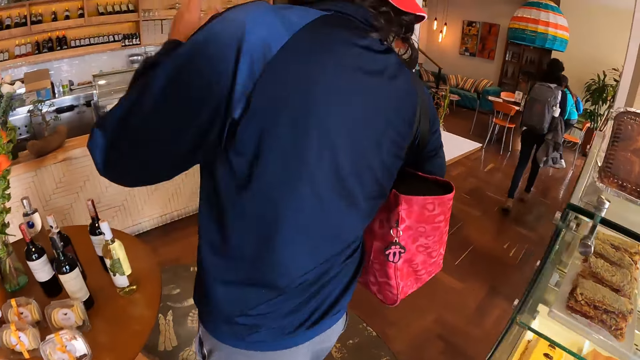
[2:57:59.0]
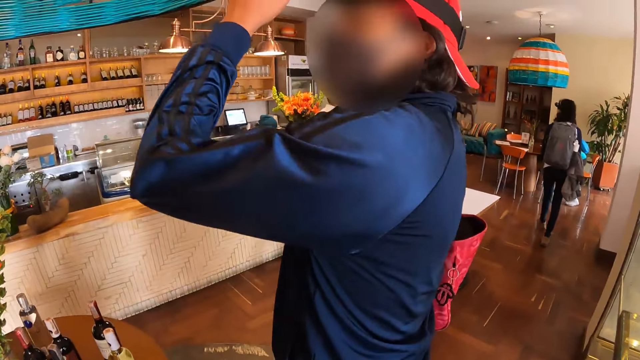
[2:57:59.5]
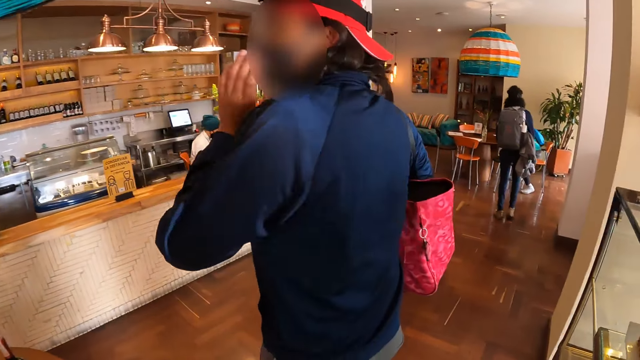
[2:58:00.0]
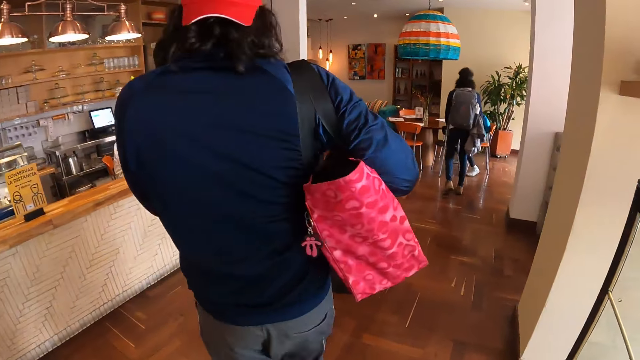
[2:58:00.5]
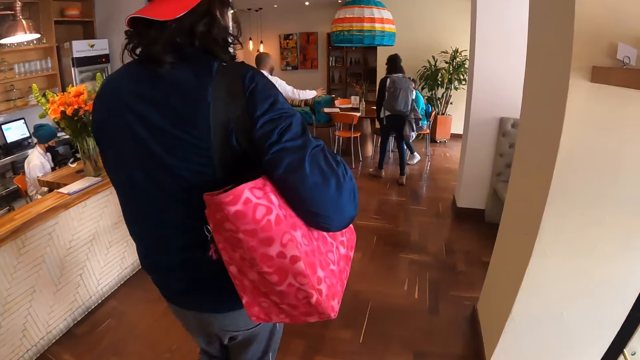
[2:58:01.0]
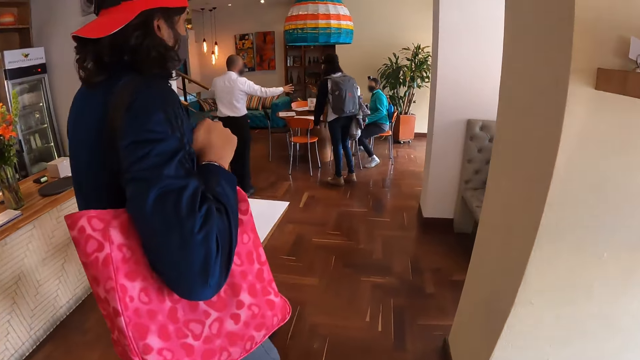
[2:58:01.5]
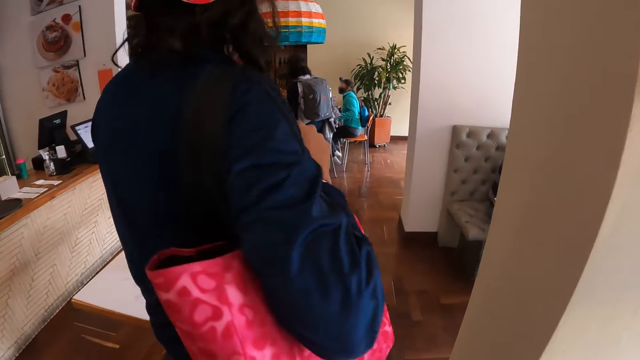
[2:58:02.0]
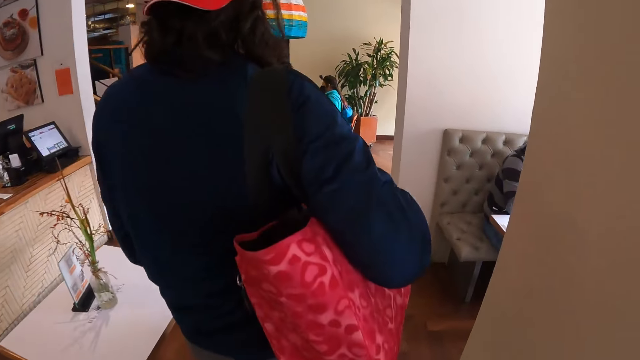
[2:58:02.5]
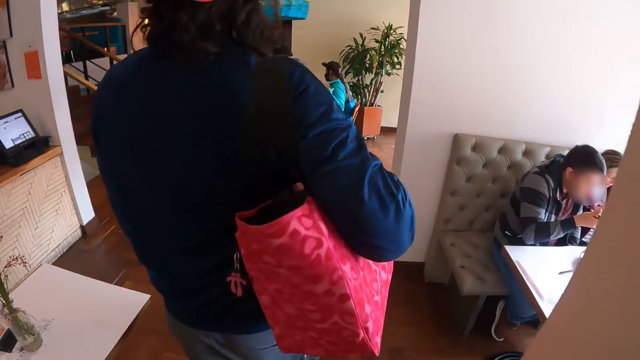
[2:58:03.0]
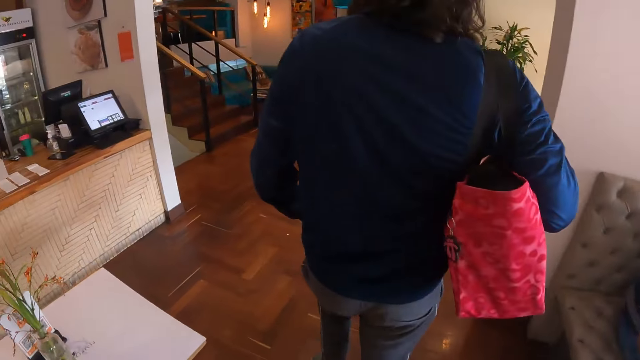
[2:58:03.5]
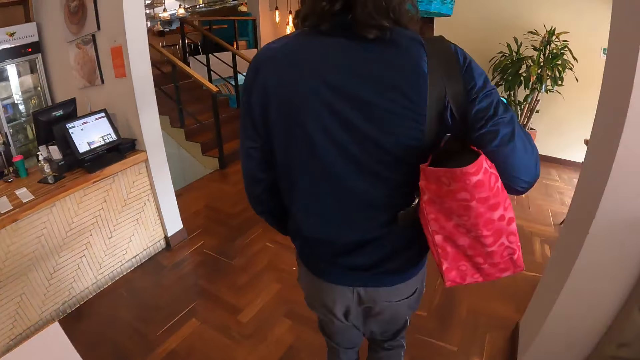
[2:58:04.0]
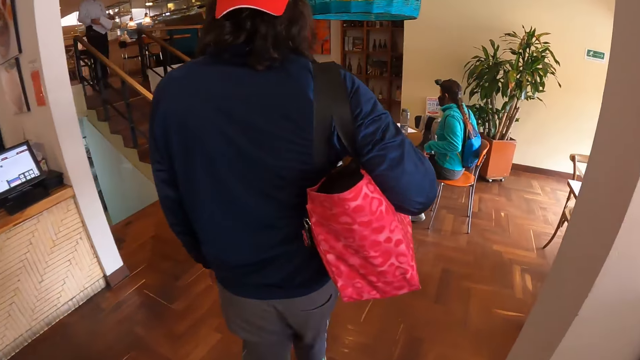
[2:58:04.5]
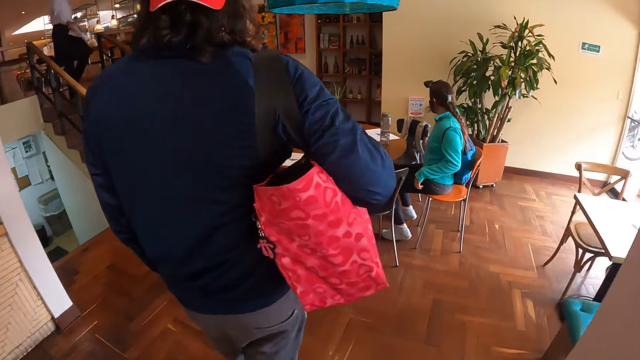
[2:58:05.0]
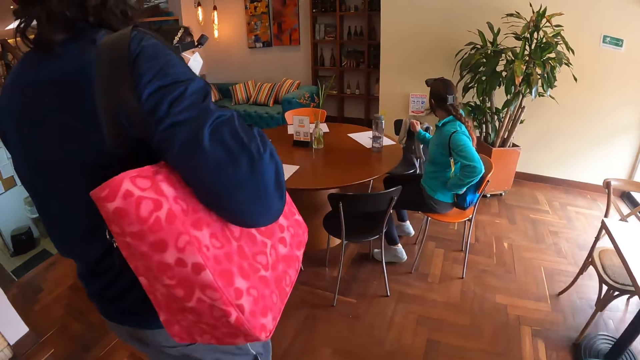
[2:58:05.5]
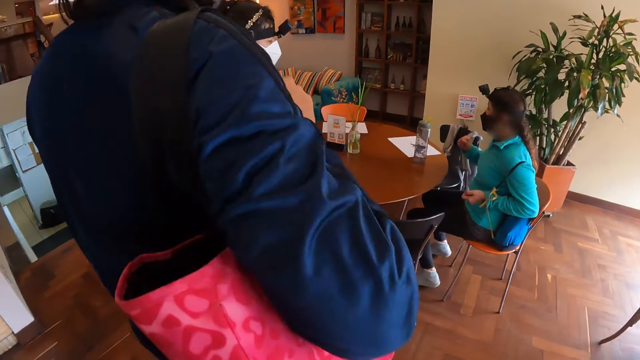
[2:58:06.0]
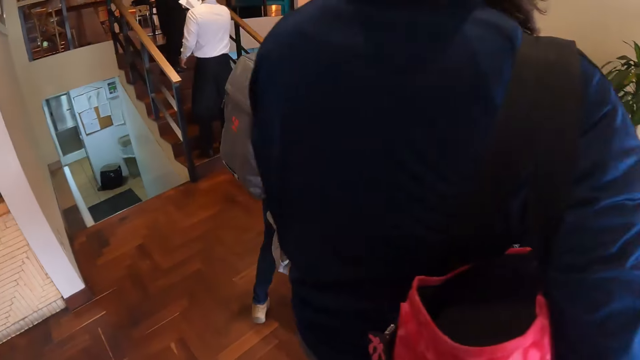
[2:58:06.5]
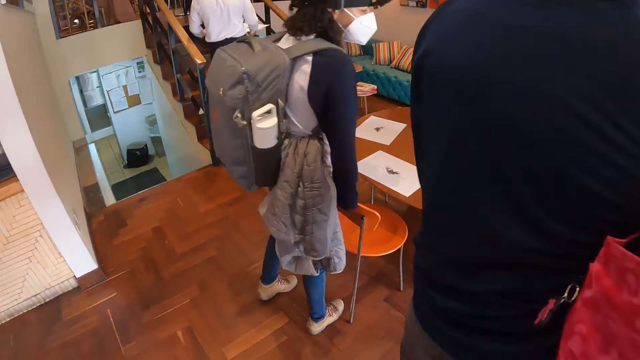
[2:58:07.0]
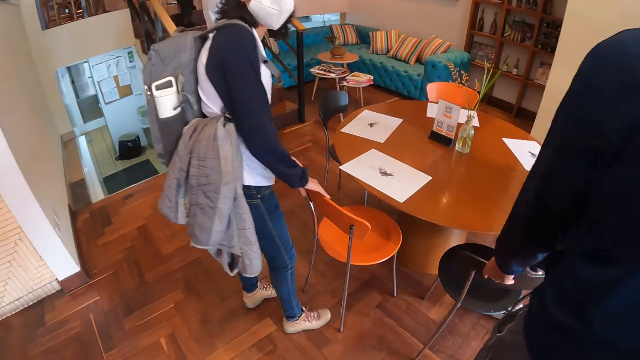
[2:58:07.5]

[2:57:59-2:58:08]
A woman sits on a chair at a table. A waiter converses with the woman. The woman removes her hands from a bag on her back.

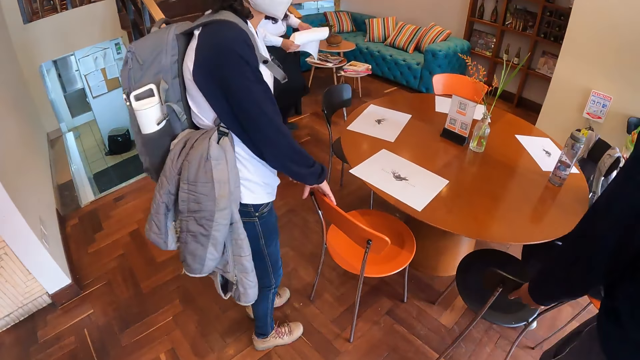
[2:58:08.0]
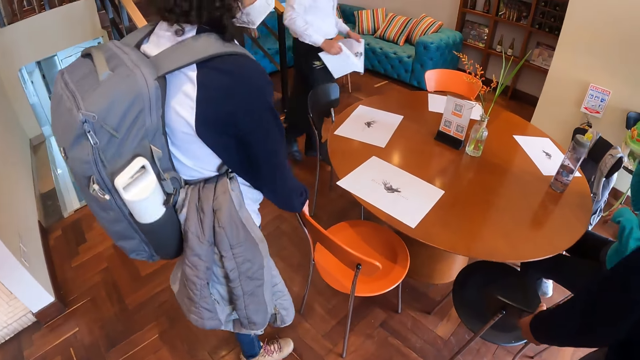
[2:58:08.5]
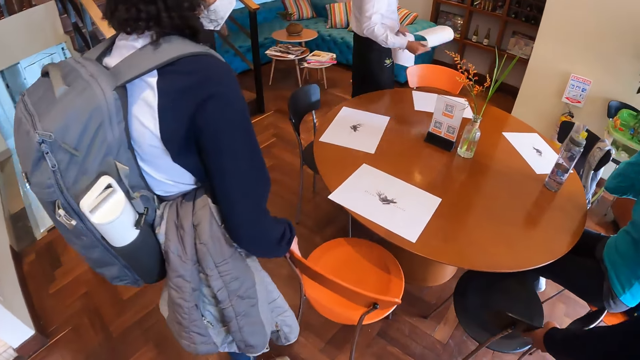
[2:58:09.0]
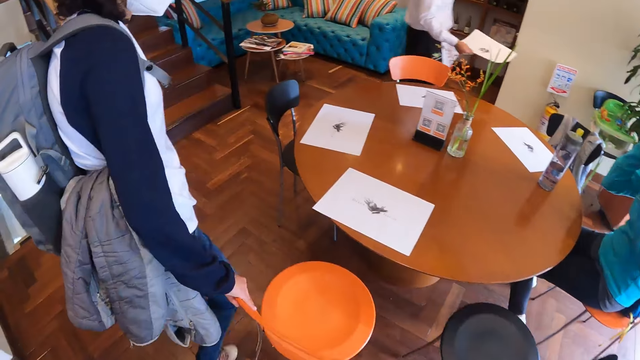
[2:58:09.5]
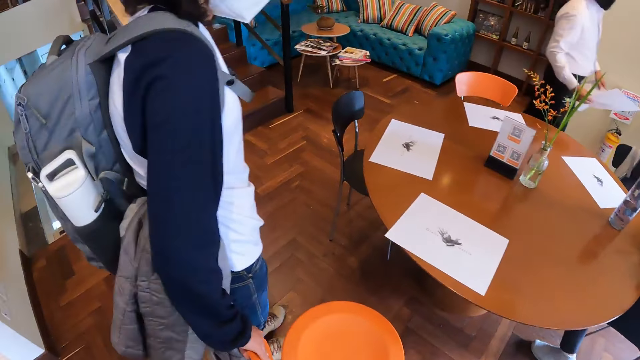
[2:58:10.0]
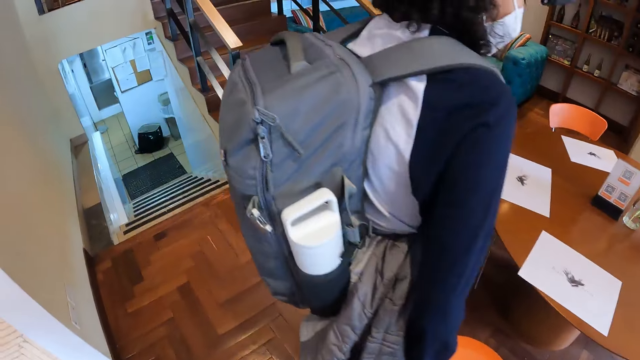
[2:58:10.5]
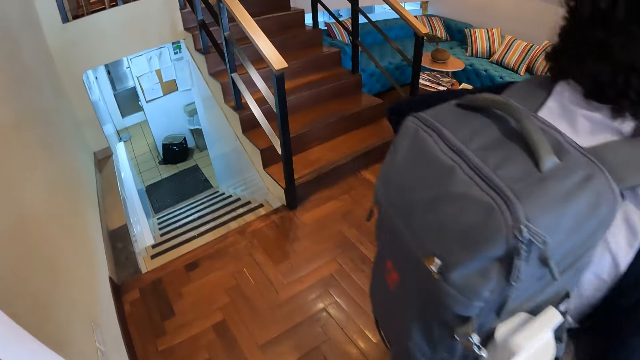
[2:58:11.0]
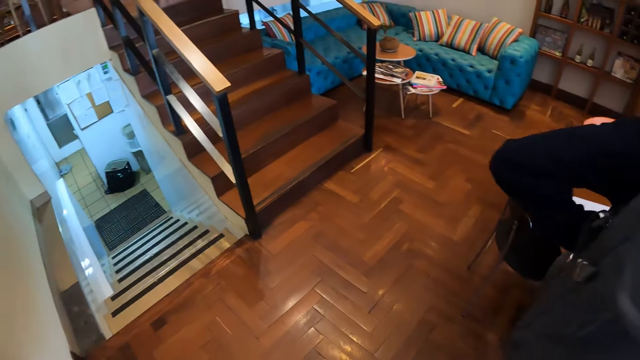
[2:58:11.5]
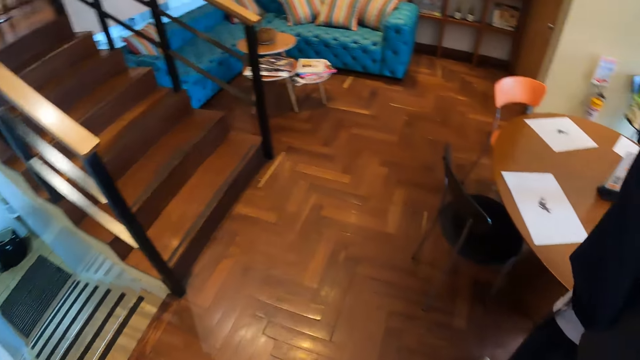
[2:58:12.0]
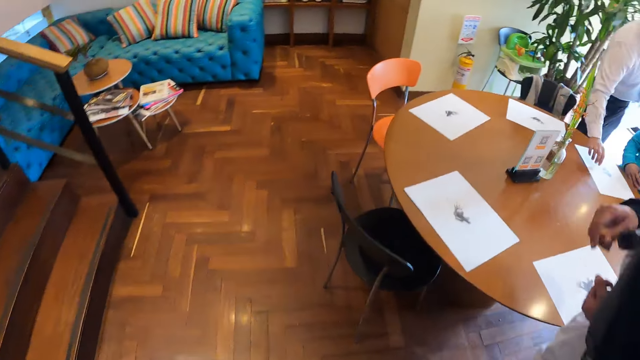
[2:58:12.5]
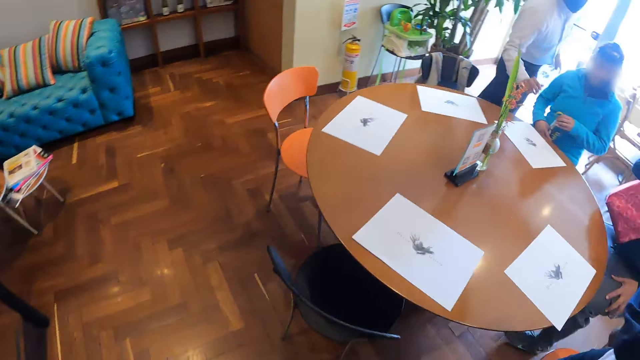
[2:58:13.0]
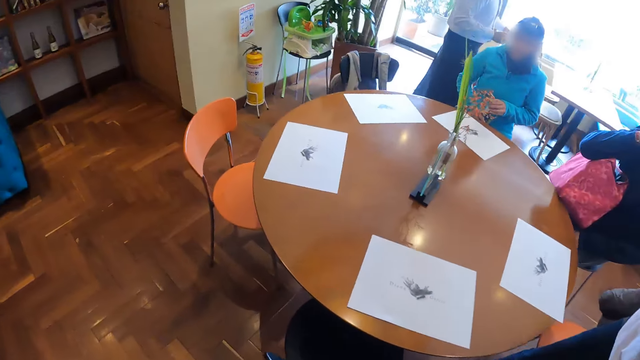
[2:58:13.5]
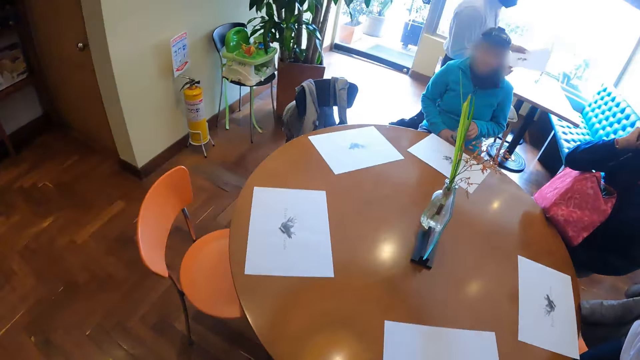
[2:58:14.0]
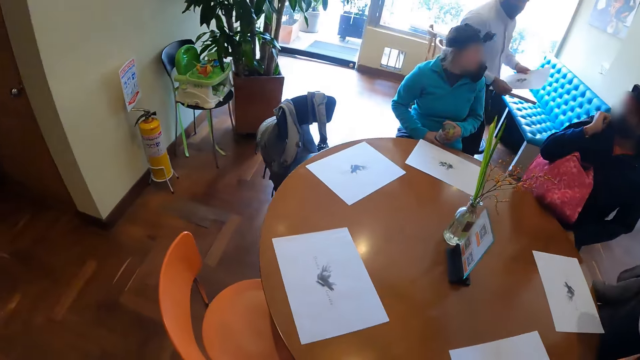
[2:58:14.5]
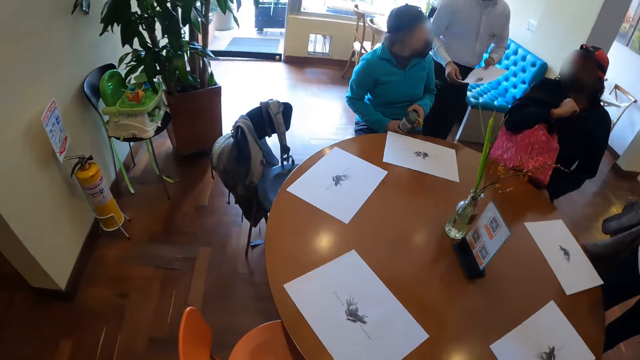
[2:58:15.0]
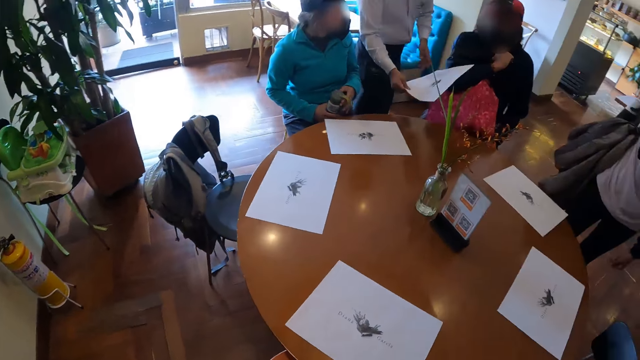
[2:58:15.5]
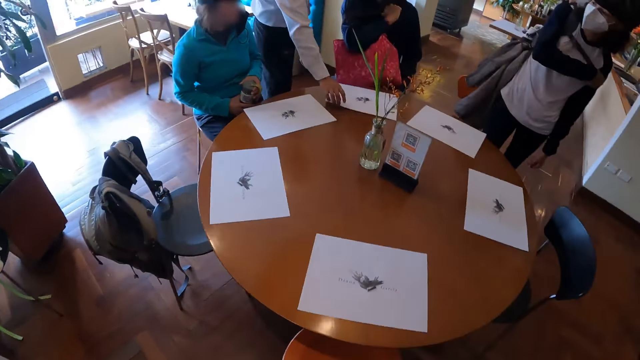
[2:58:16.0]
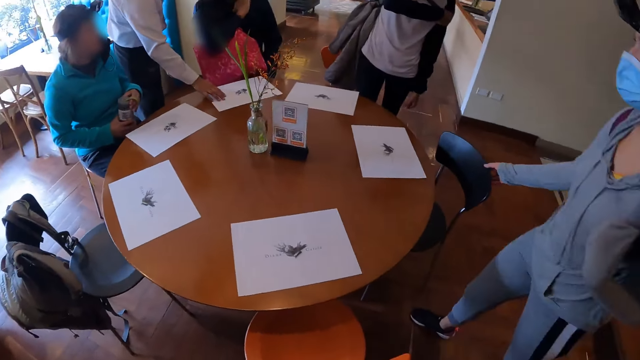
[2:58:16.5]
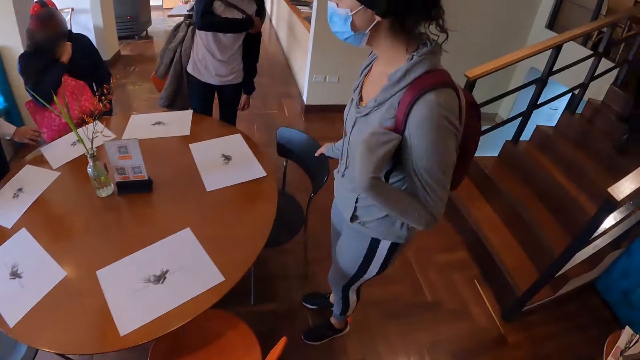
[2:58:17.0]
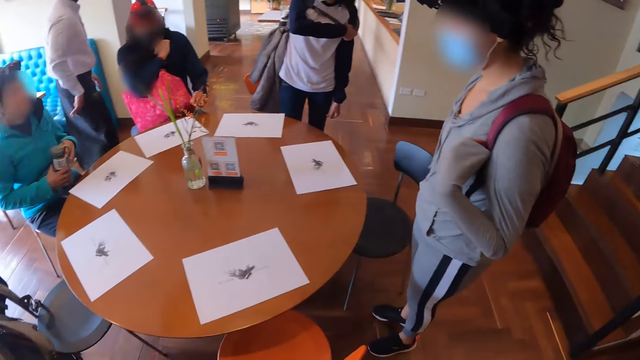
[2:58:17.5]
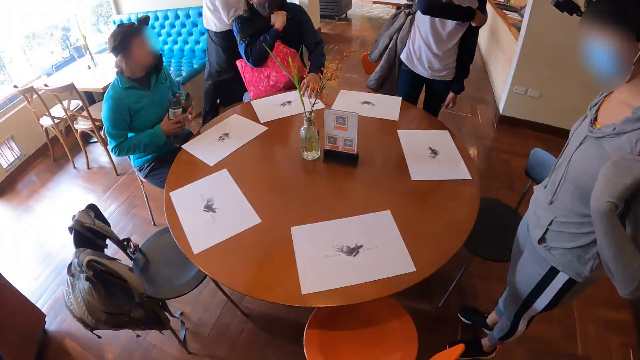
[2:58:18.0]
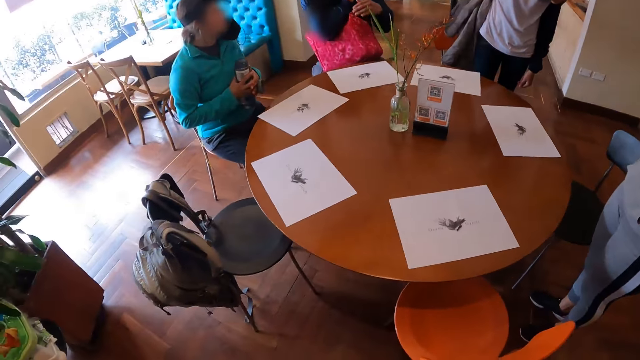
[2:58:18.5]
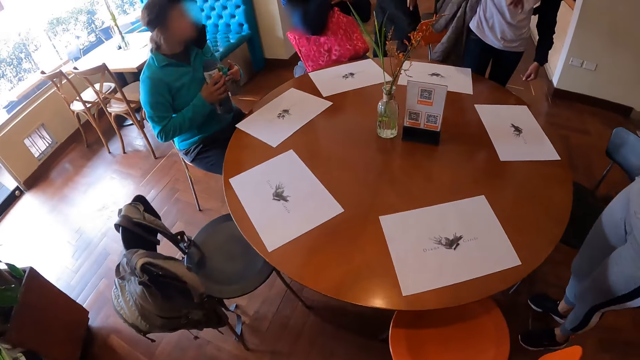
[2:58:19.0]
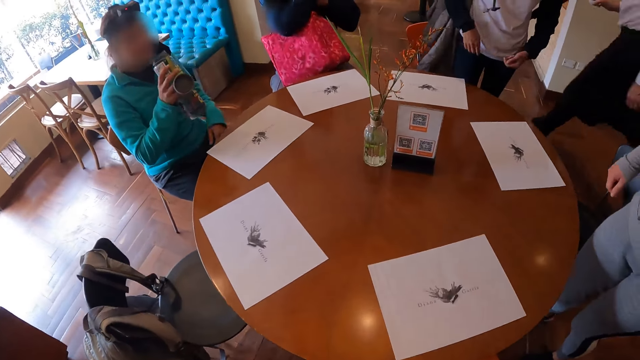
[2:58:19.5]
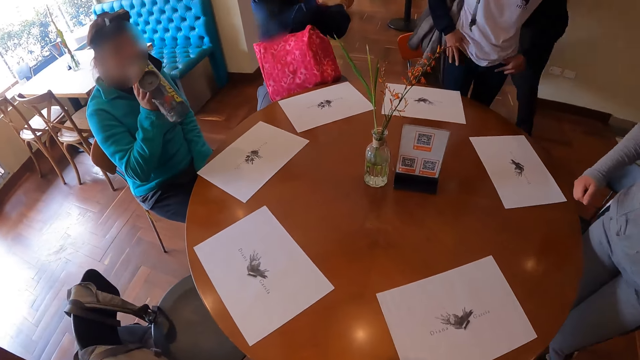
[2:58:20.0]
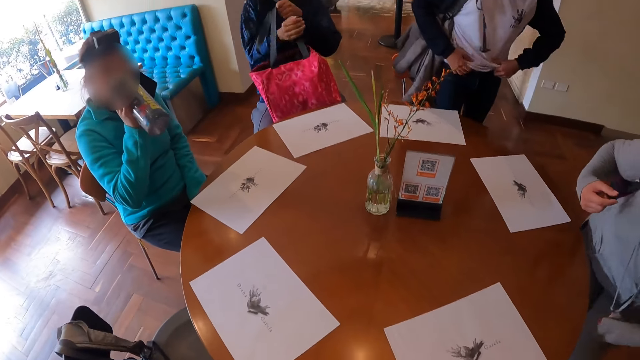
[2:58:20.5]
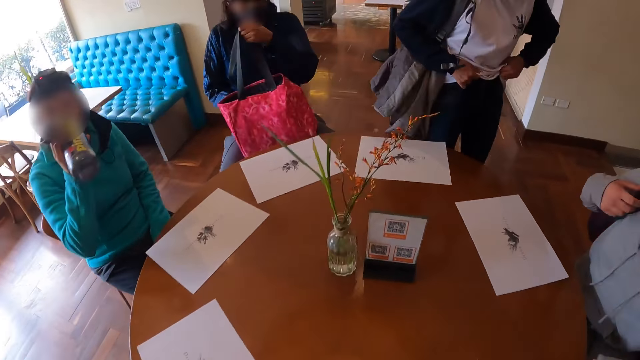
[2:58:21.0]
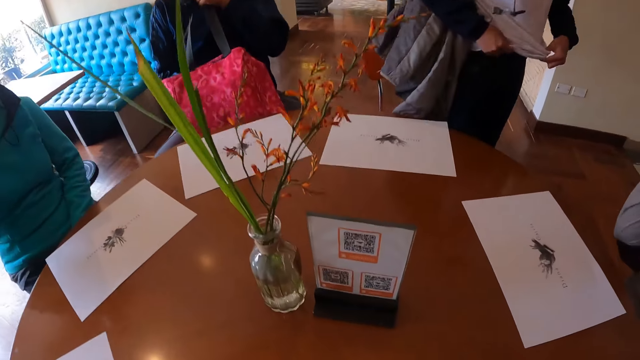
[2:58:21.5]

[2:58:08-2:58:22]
A woman pulls a chair at the table with her right hand. She removes her left hand from a bag on her back with her right hand. A waiter places a table mat on the table with his right hand. Another woman pulls a chair at the table with her right hand. A third woman opens a water bottle in her right hand with her left hand. The third woman drinks from the water bottle in her right hand. A man removes the pink bag from his right arm with his left hand. The first woman pulls up her pants with both hands.
